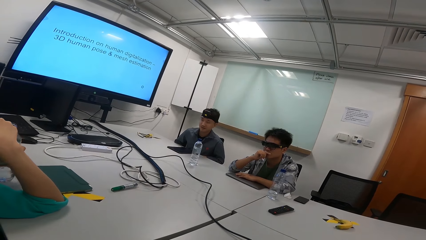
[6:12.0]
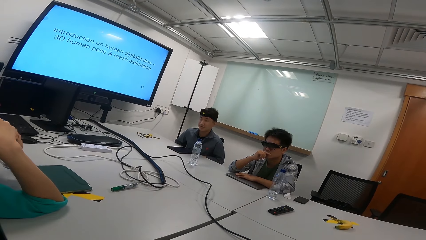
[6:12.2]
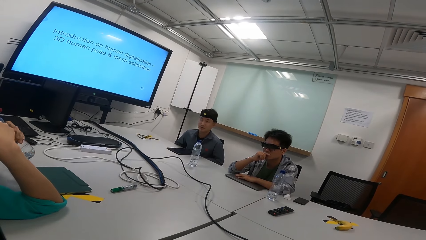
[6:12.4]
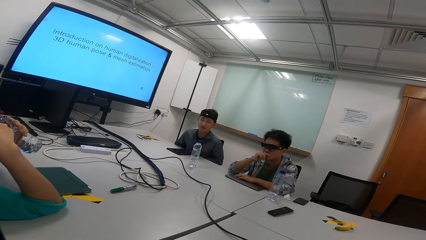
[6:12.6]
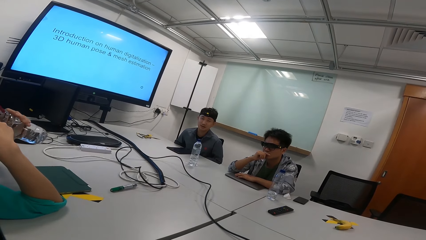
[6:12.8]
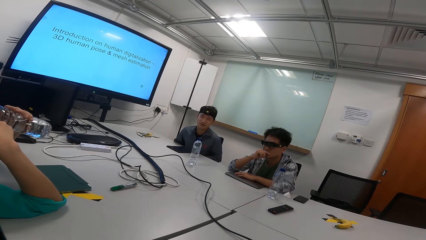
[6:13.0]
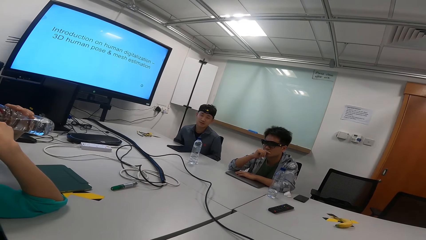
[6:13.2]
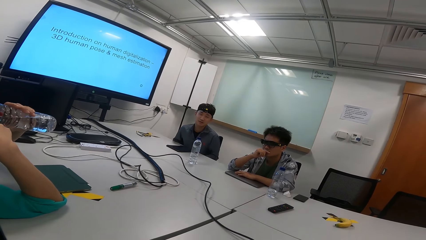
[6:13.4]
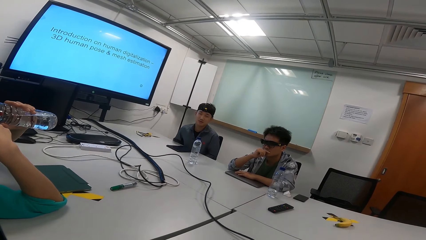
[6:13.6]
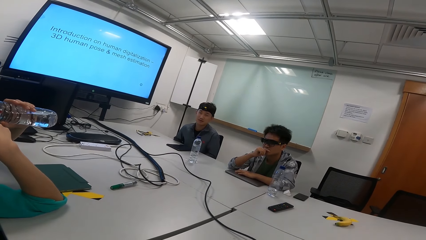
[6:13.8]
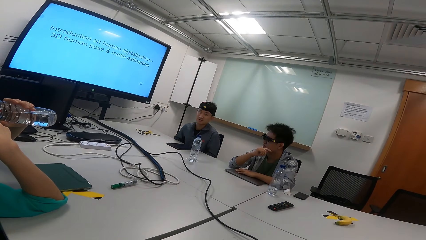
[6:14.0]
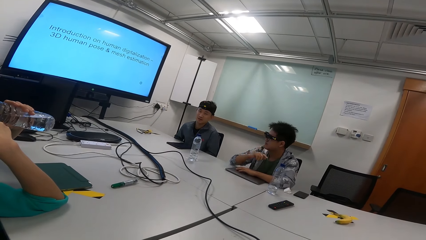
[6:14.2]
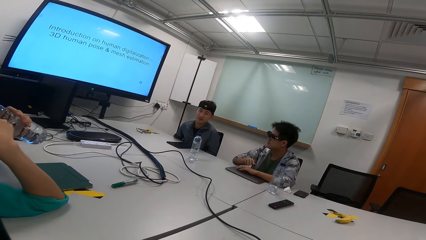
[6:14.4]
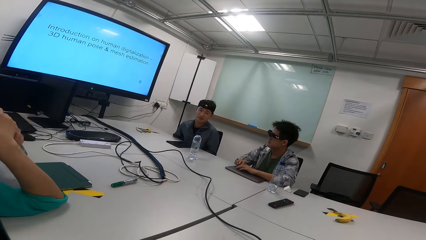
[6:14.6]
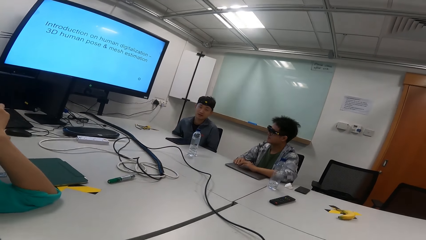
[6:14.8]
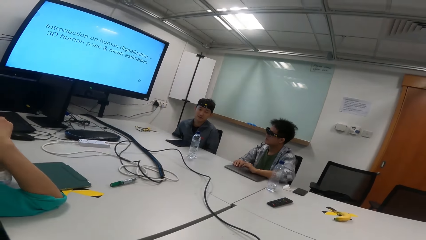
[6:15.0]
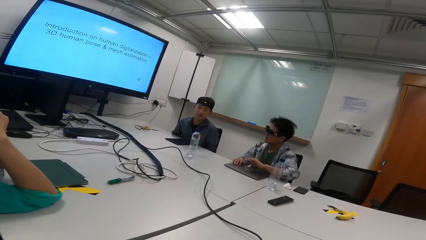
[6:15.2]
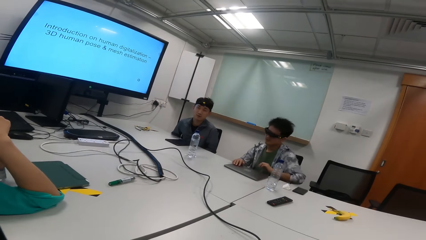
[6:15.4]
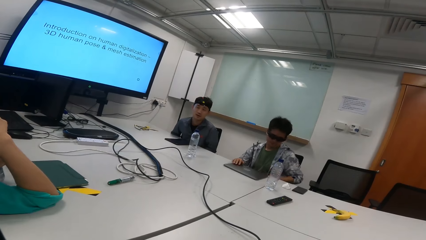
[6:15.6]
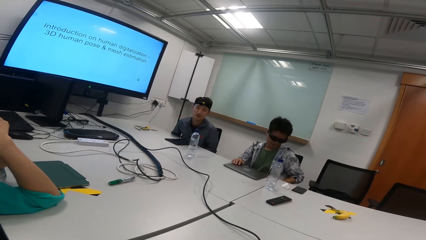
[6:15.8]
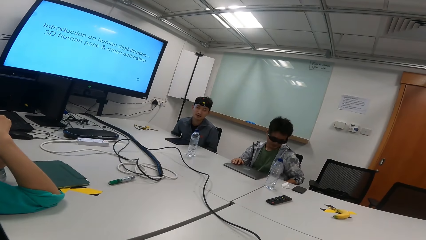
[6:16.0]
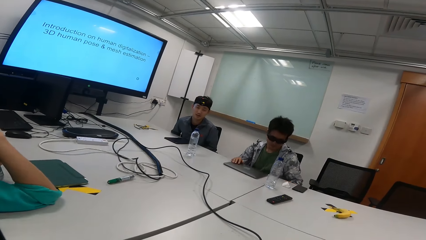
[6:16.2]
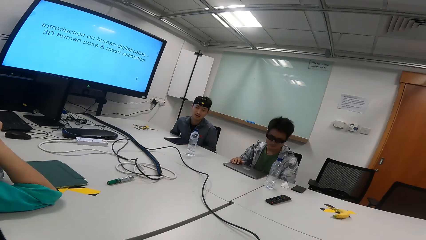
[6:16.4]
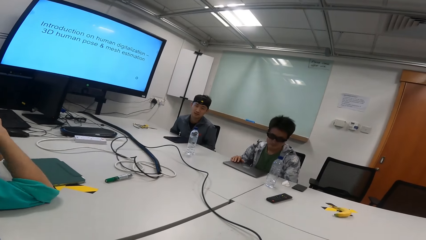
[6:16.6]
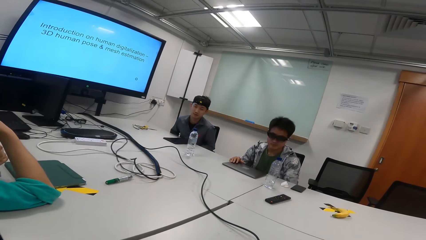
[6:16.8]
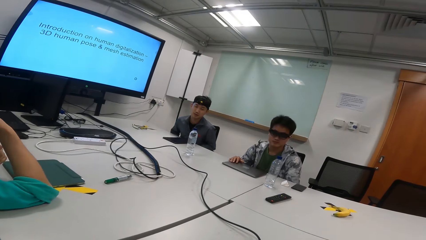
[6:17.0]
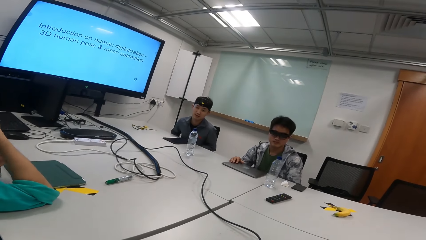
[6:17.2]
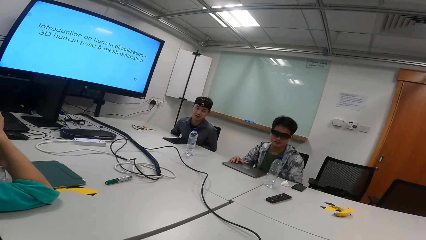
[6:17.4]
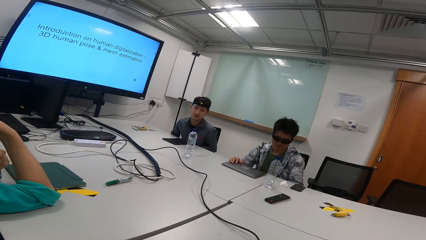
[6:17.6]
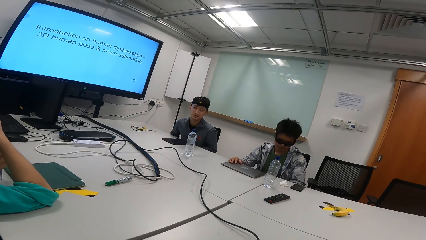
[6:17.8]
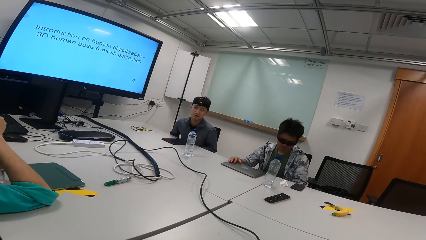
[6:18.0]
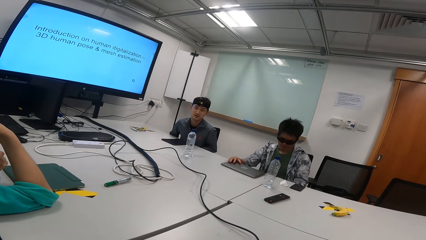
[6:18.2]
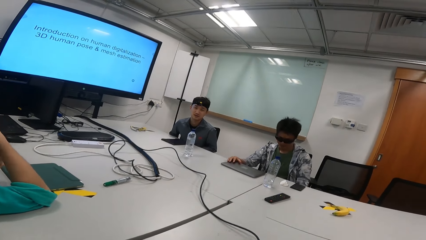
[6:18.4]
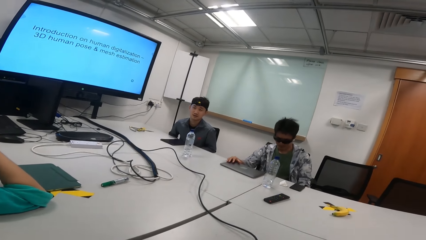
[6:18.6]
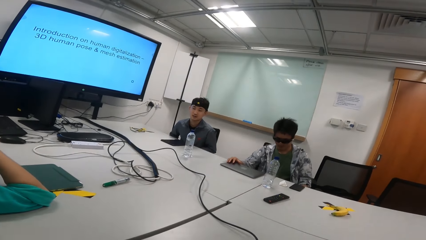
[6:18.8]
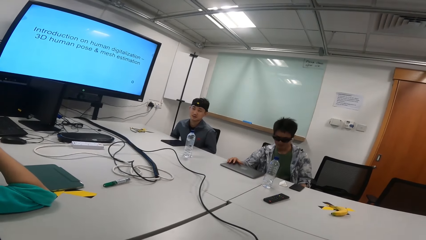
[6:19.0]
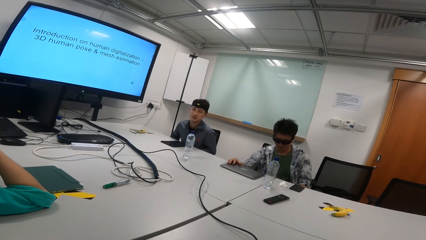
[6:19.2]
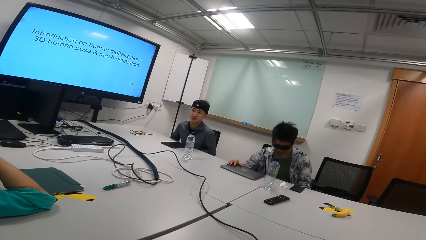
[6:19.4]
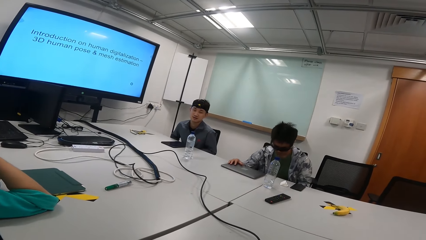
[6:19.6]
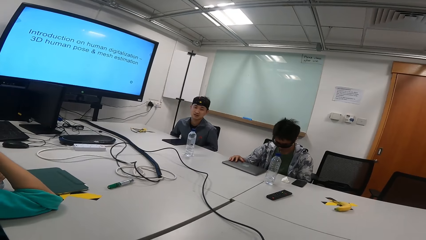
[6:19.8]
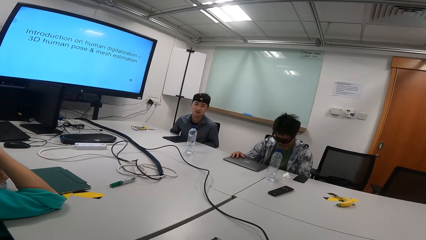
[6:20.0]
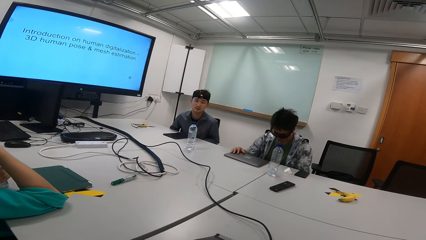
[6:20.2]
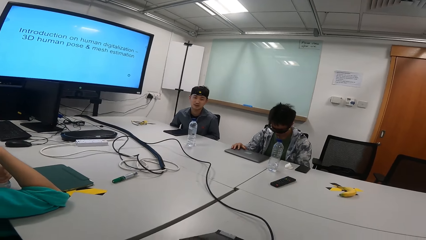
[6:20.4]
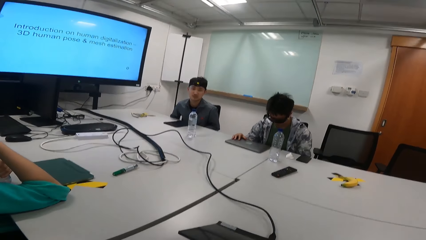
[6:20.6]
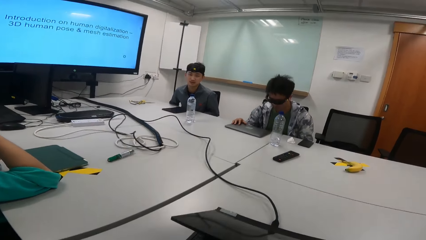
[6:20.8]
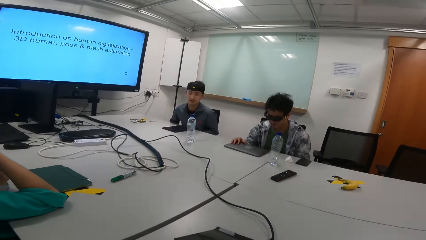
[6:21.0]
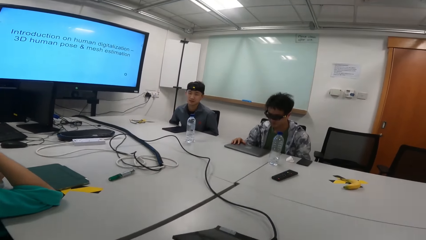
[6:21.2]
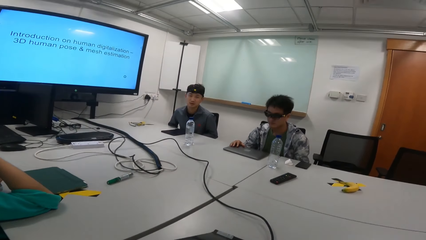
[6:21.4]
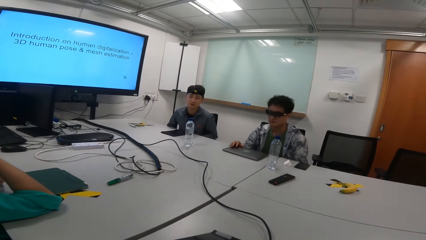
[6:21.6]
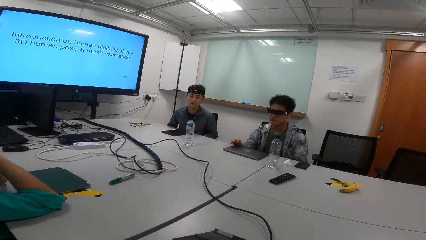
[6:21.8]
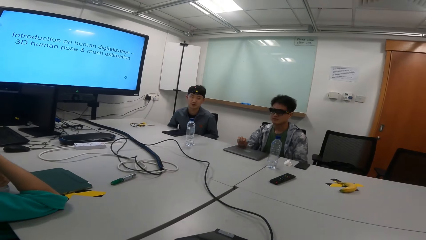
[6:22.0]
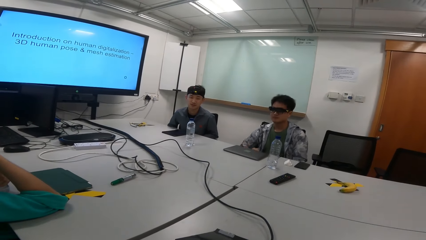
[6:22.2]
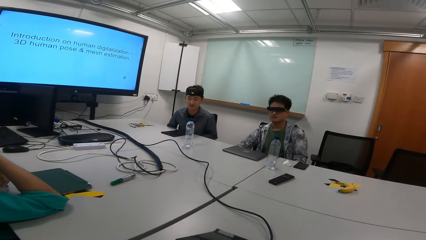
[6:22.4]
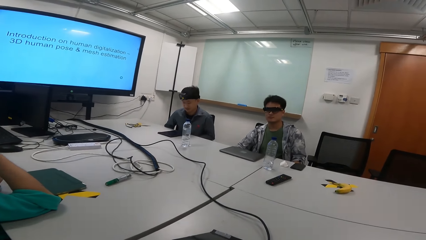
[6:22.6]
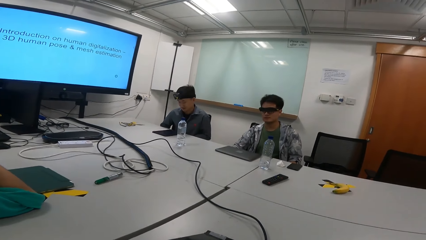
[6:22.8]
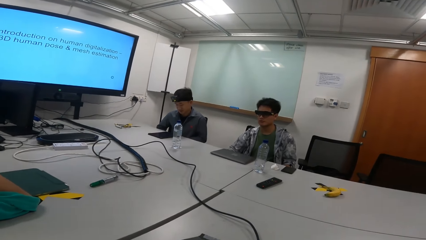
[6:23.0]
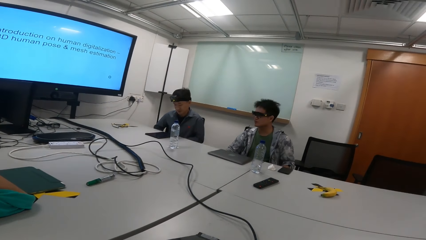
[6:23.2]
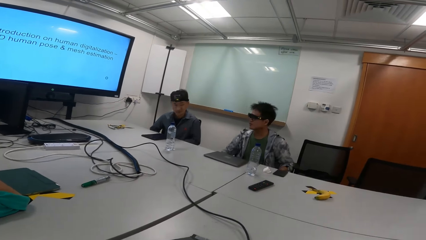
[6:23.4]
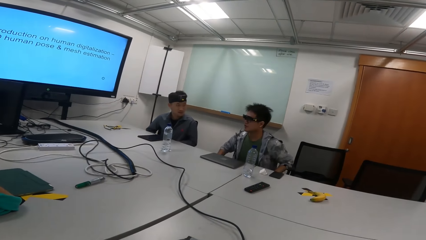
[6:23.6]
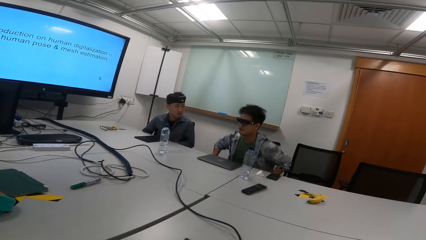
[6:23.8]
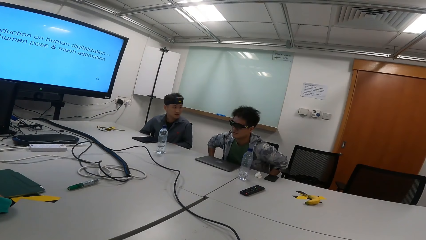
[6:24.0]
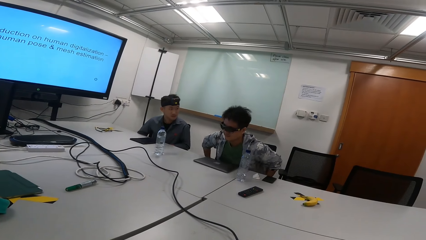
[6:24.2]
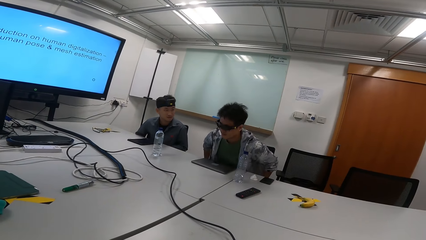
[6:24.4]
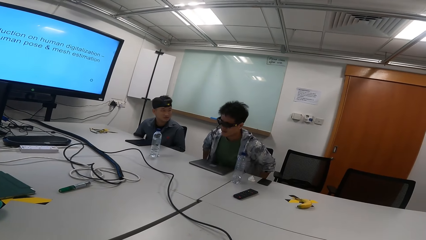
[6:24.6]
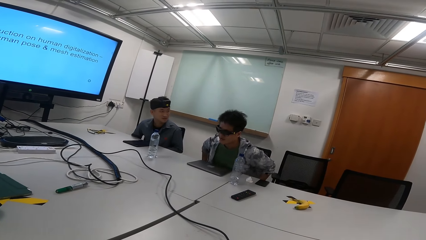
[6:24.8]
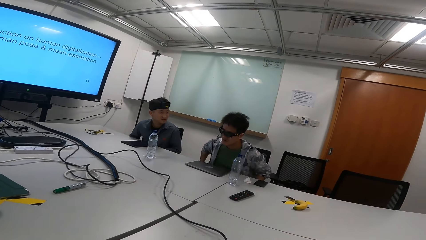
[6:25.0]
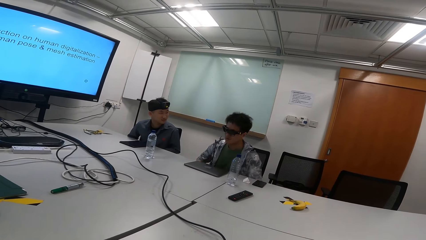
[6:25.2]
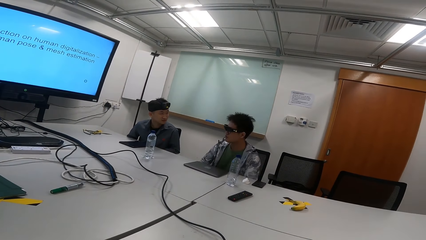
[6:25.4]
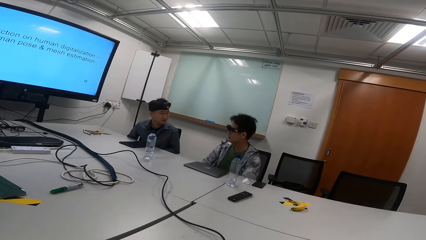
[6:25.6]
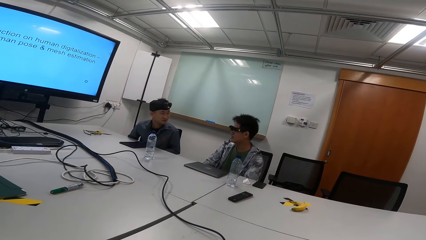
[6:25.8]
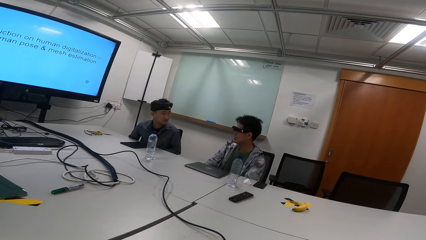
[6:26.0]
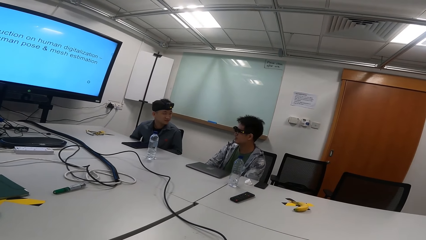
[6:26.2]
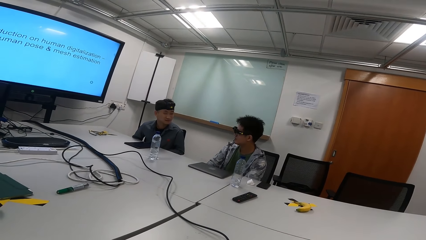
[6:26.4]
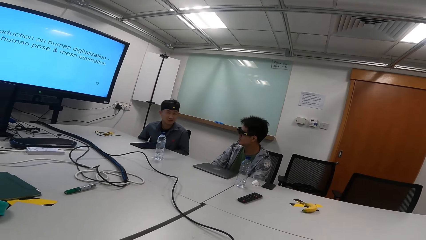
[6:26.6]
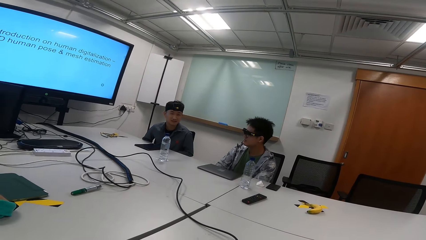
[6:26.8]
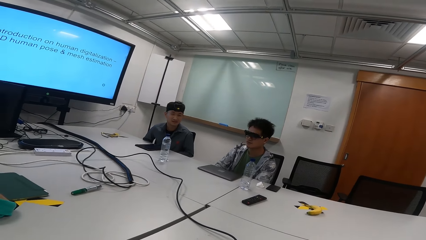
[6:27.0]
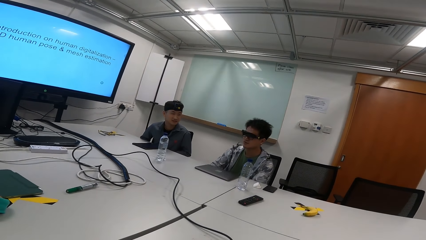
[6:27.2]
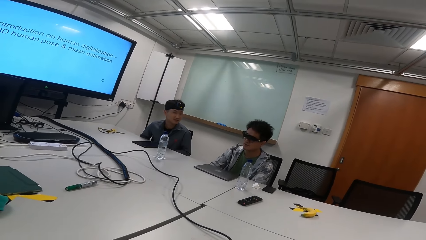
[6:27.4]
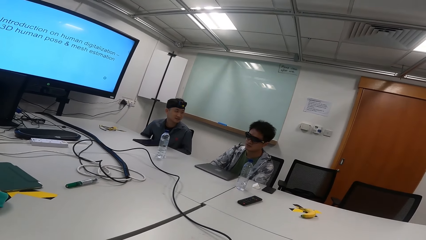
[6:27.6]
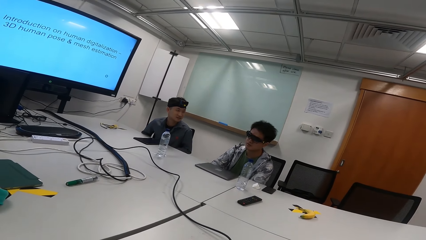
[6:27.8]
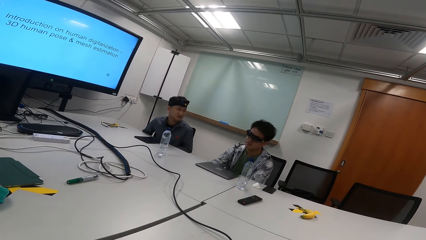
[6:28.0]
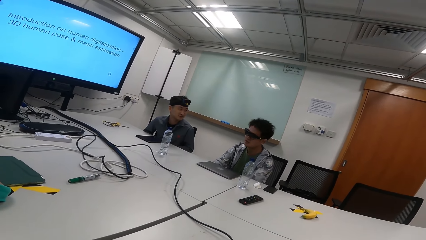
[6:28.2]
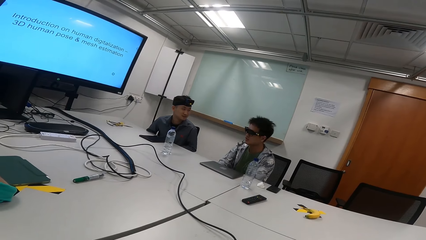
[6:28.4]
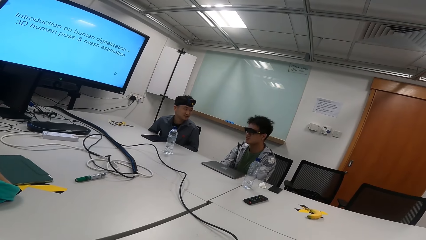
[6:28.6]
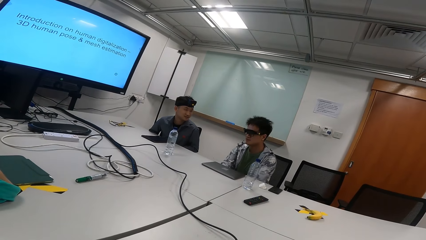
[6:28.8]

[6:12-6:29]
A person drinks water. A man adjusts the sitting position. The person lids the bottle. Someone is swinging with a chair. The man interacts with another man. Two people are looking at each other.
